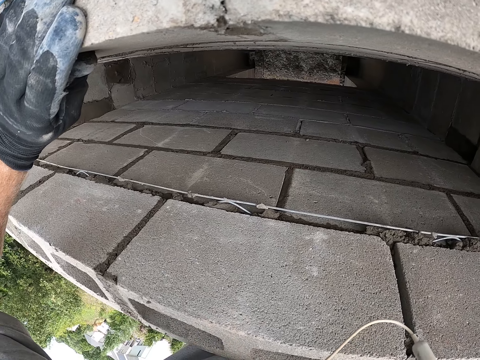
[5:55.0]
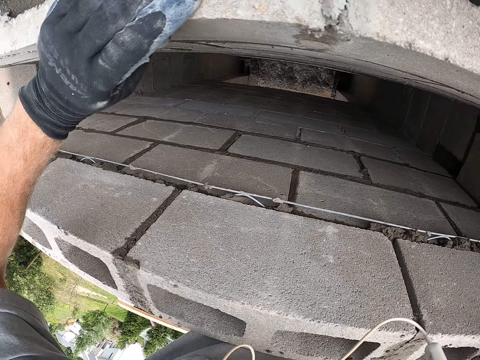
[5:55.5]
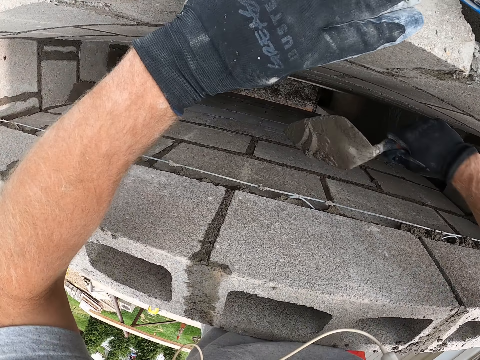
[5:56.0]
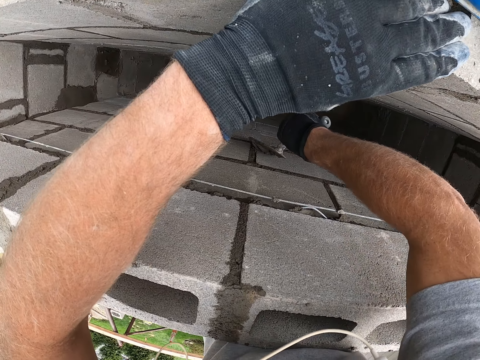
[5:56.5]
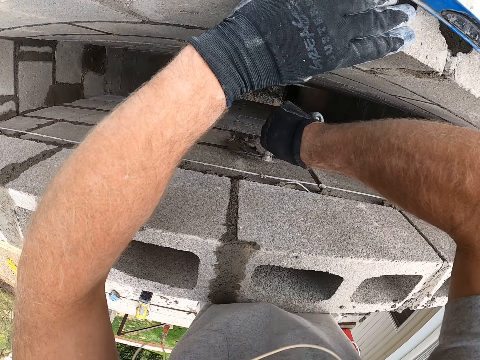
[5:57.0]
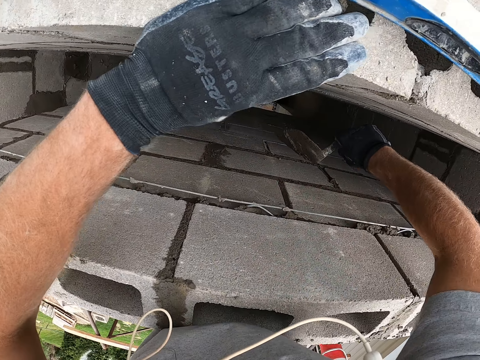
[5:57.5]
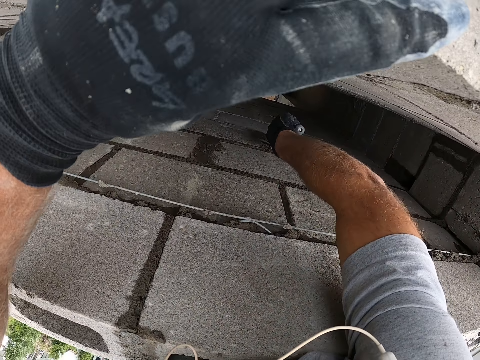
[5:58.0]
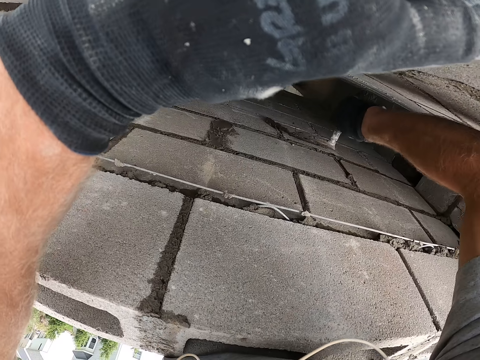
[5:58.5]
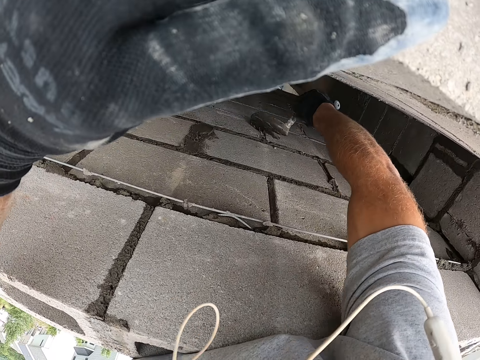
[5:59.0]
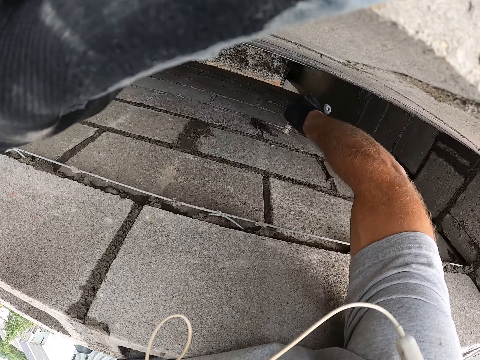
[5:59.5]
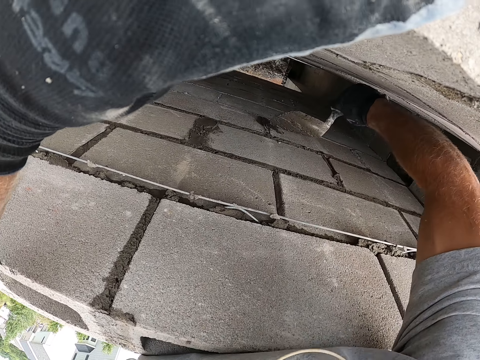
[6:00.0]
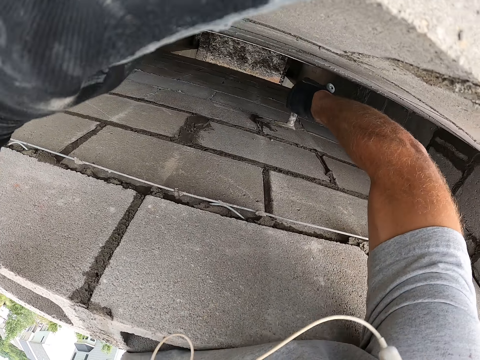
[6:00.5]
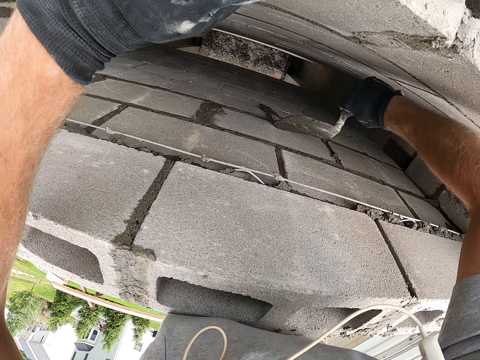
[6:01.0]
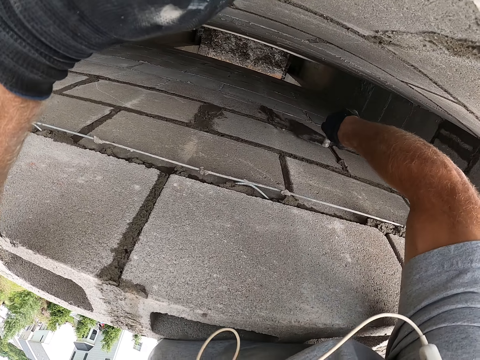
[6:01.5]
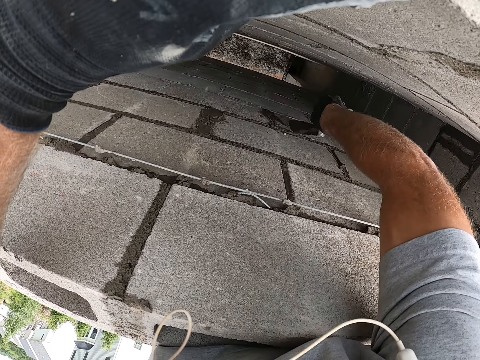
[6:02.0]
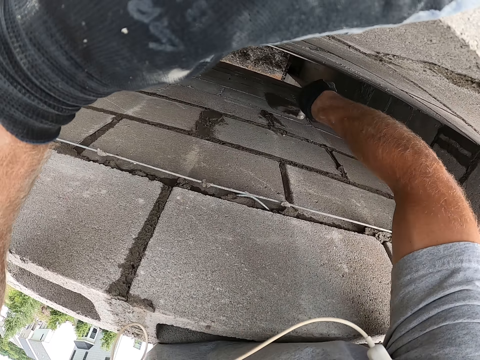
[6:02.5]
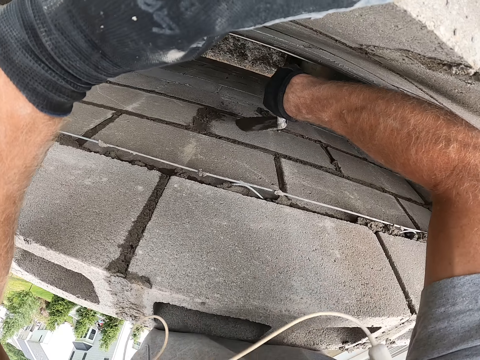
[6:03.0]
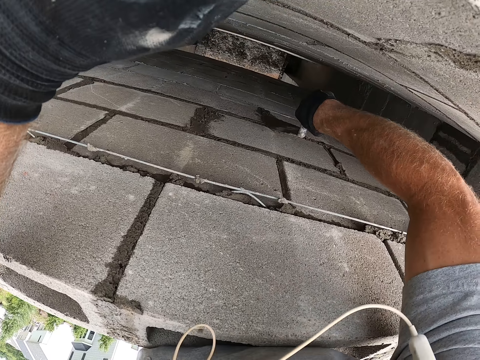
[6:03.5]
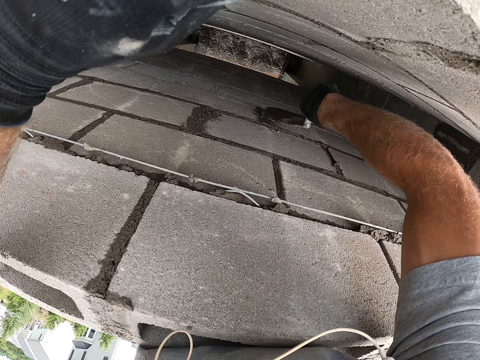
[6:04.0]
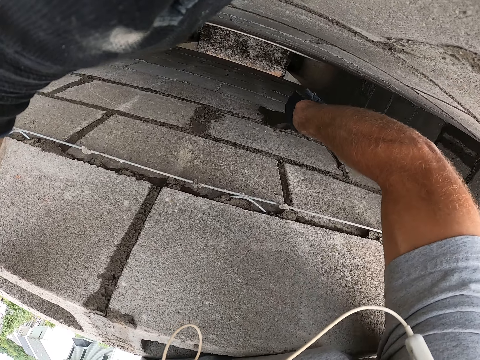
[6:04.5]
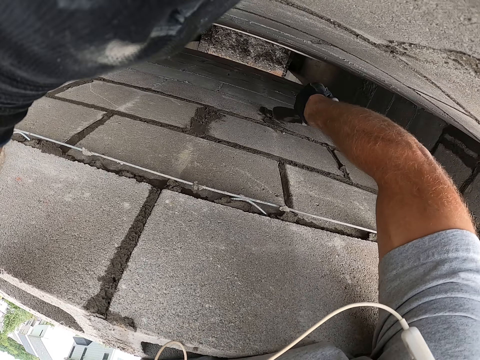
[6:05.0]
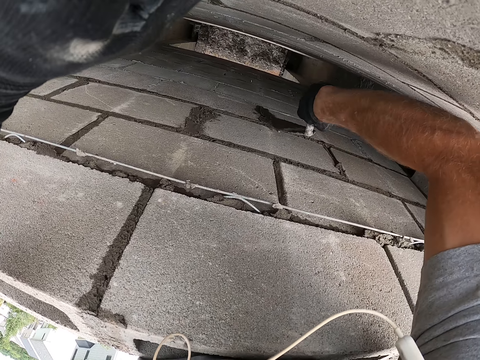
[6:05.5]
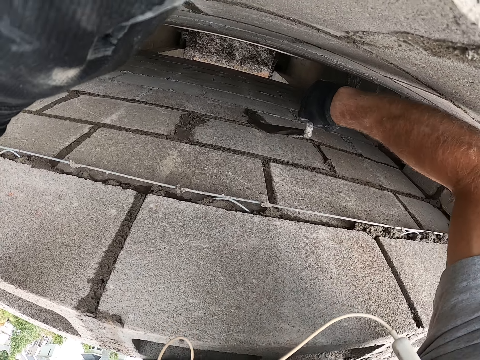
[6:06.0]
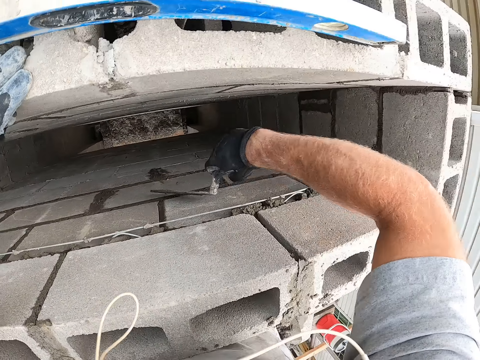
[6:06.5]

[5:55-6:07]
The camera wearer spreads the concrete. They fill some joints with mortar.

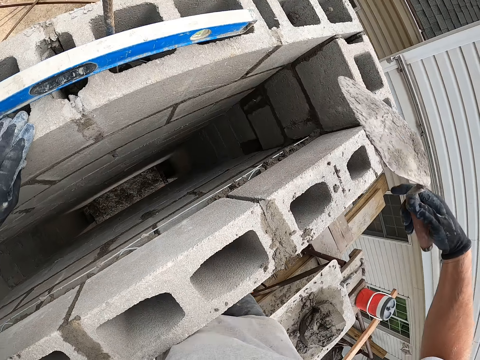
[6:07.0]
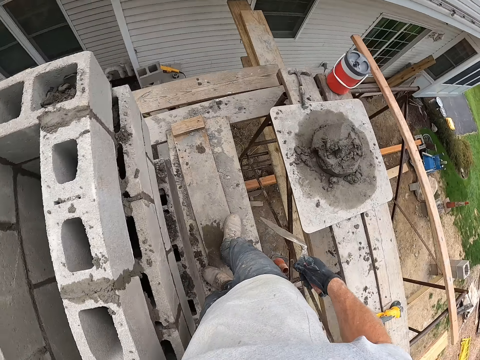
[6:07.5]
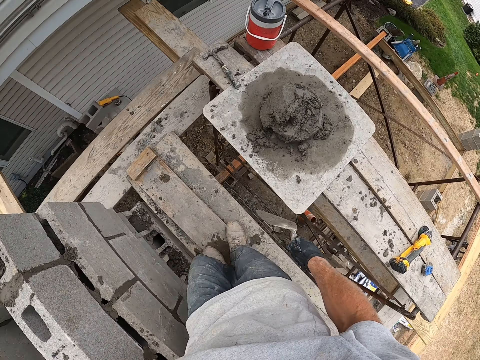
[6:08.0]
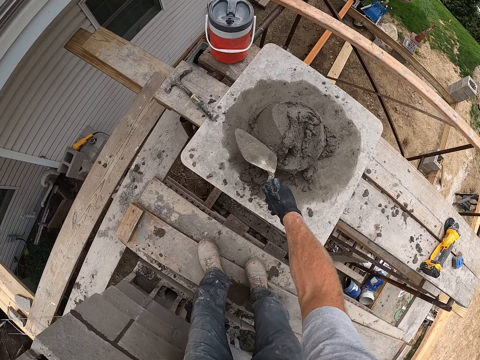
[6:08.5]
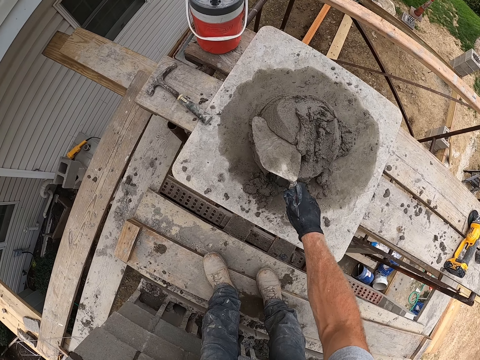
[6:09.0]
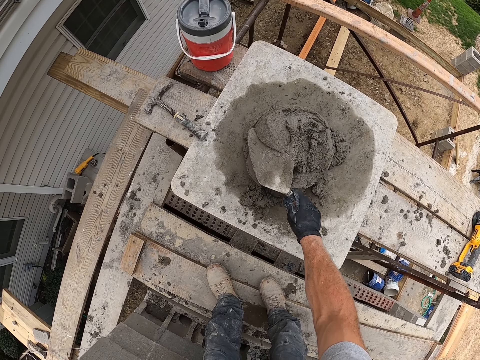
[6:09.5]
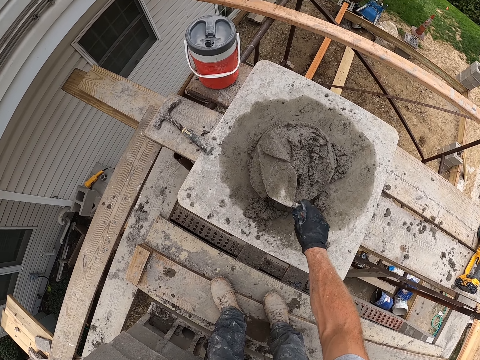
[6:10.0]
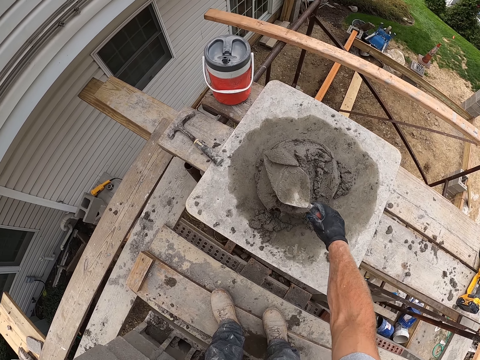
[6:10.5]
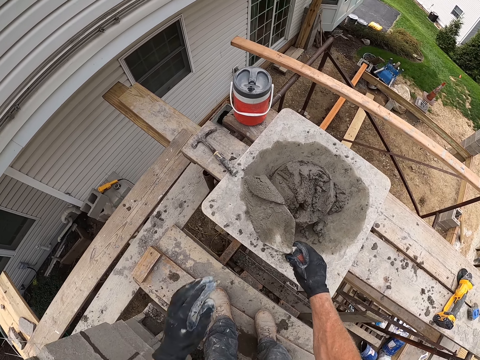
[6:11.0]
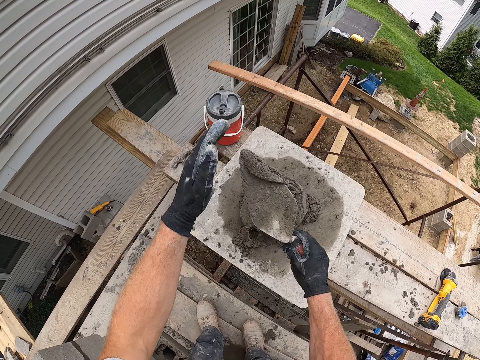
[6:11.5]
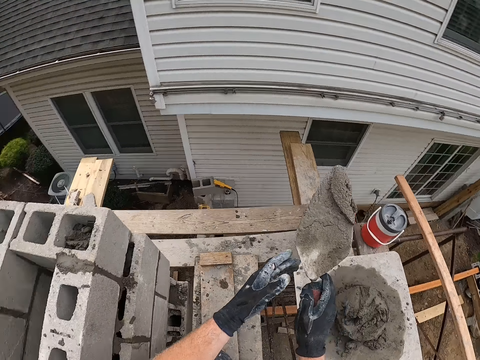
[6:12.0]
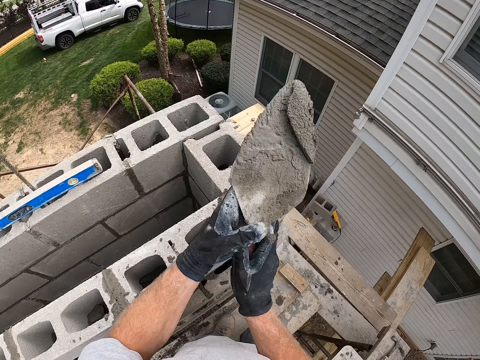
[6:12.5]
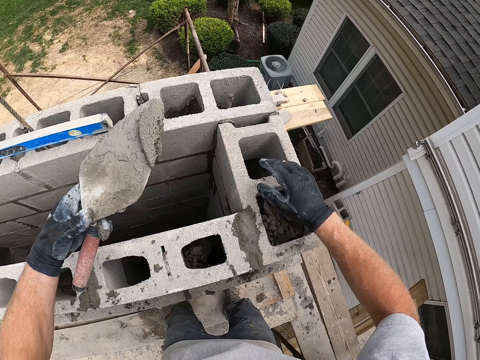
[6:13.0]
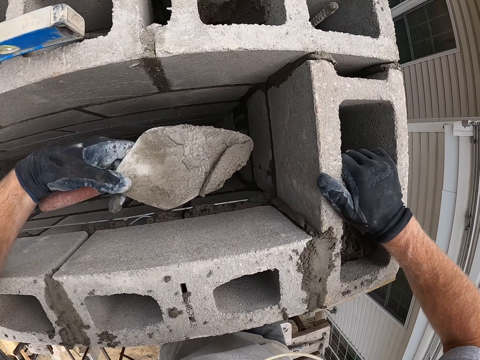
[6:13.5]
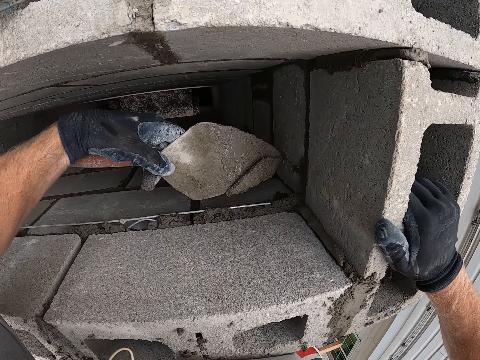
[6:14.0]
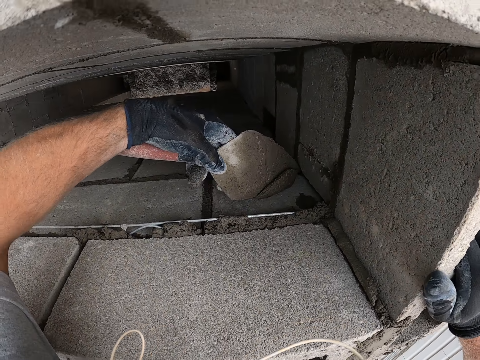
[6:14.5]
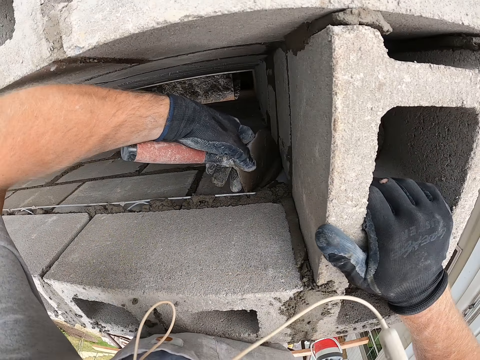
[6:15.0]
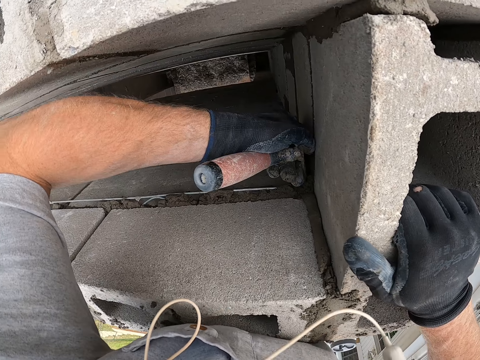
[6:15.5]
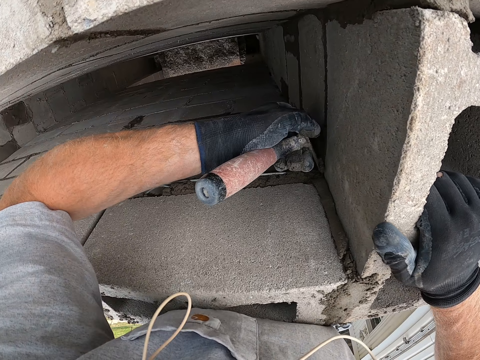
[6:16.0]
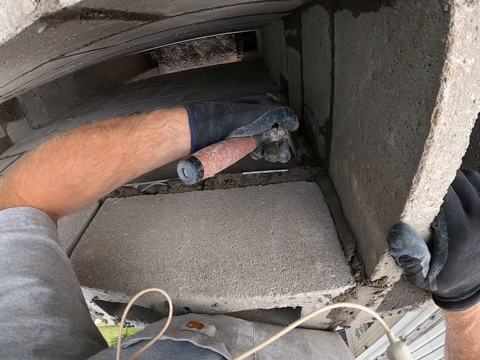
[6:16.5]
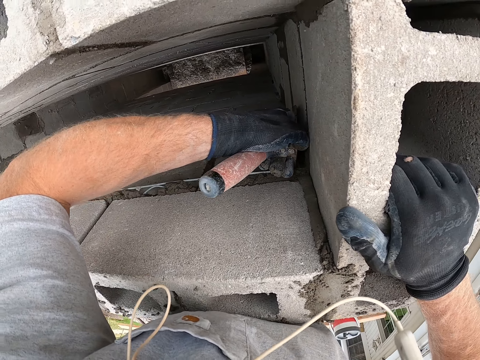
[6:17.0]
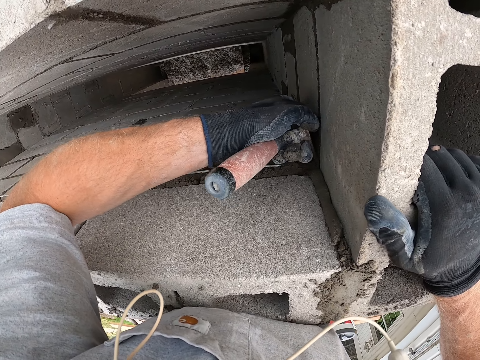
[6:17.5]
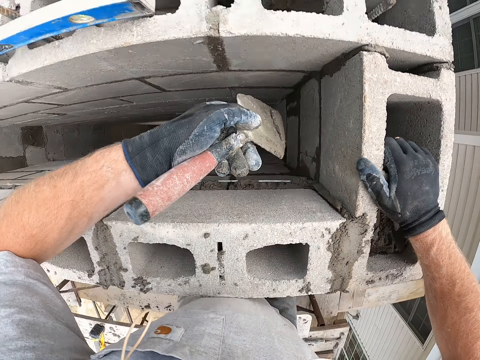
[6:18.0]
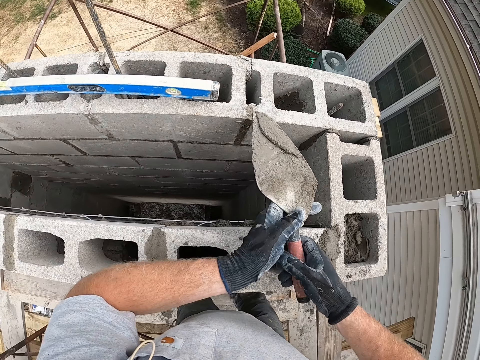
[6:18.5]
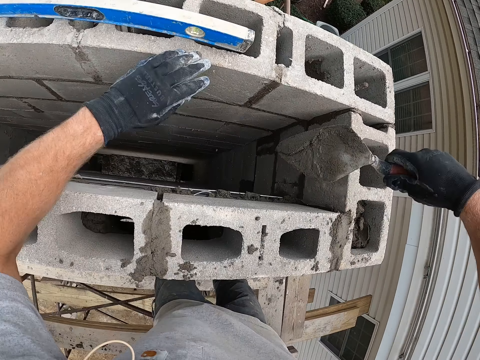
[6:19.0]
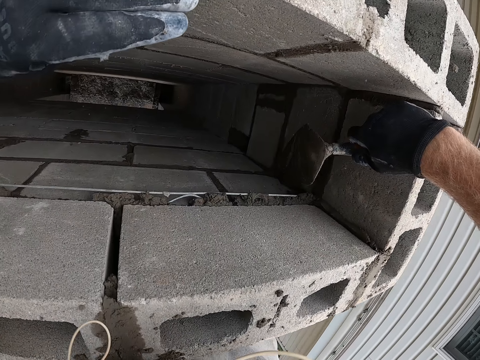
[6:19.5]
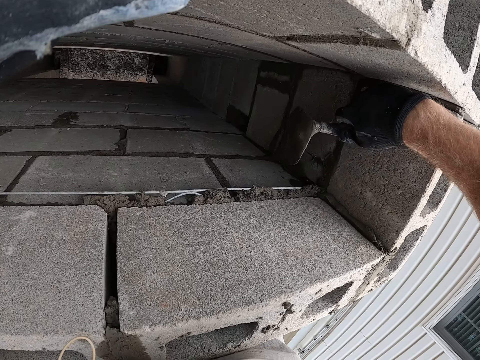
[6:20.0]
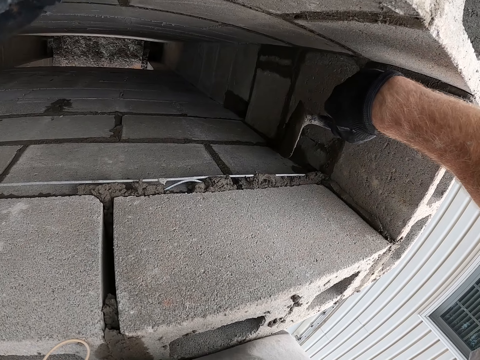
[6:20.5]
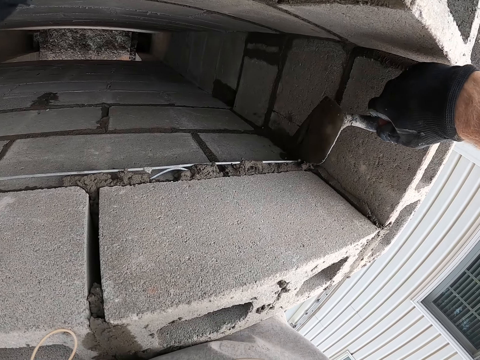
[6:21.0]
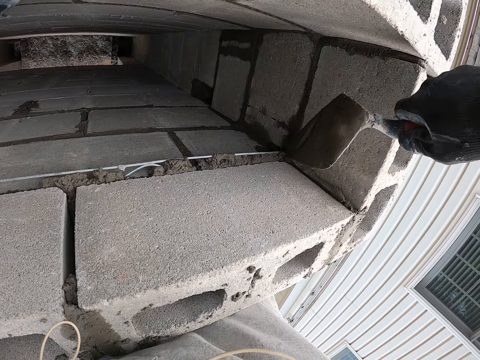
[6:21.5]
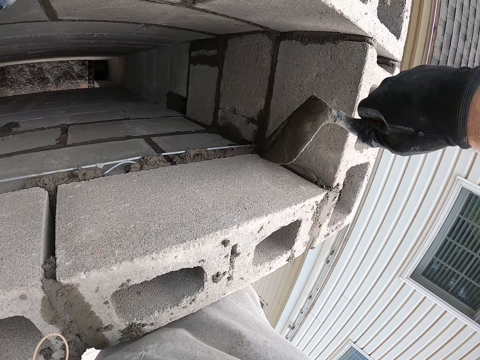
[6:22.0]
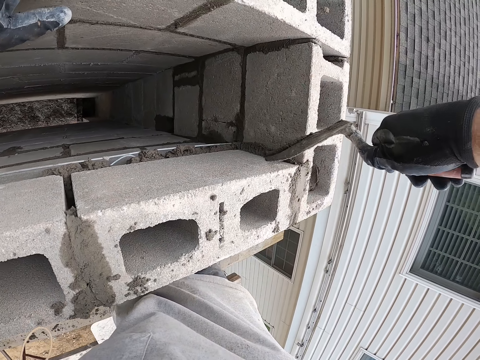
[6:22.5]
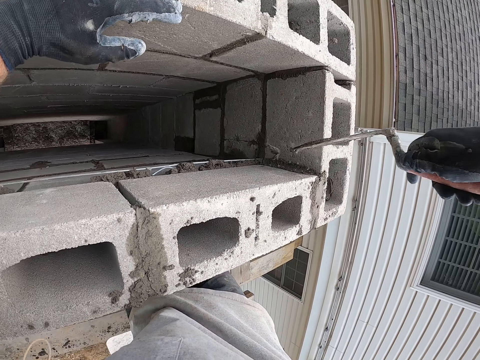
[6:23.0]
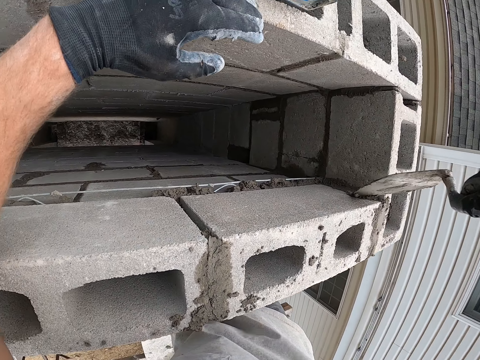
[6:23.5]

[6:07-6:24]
The camera wearer scoops mortar or concrete with the trowel. He adjusts the mortar on the trowel blade. He touches the concrete. He passes the trowel to his other hand. He rests his palm on a laid block. He spreads the concrete. He fills some joint with mortar. He passes the trowel to his other hand. He fills the joint with mortar.
